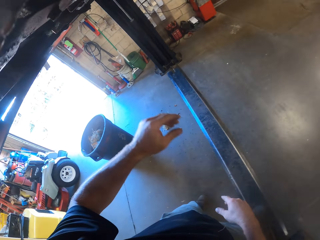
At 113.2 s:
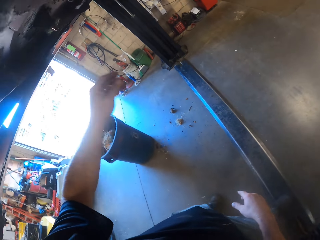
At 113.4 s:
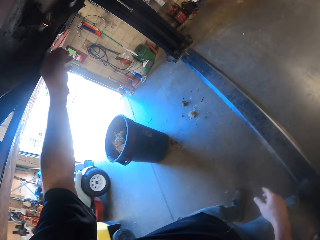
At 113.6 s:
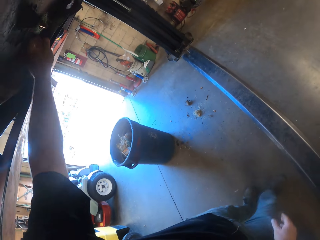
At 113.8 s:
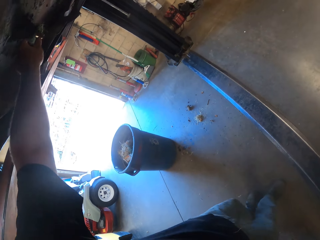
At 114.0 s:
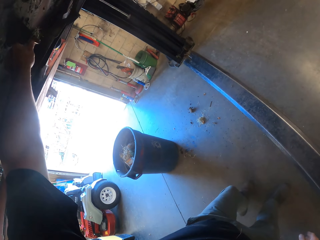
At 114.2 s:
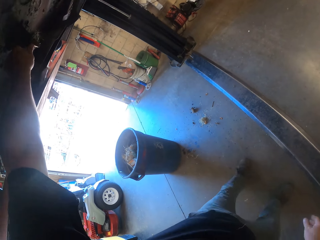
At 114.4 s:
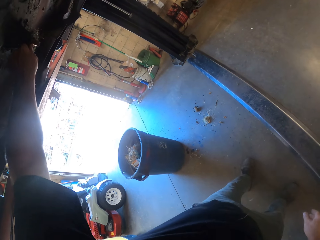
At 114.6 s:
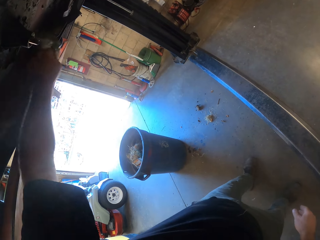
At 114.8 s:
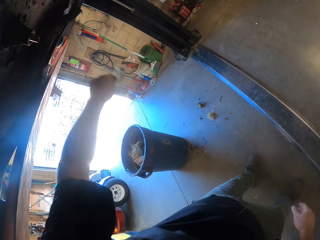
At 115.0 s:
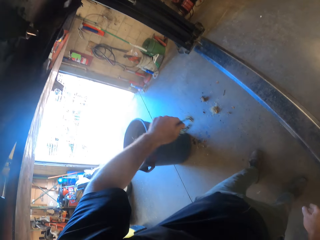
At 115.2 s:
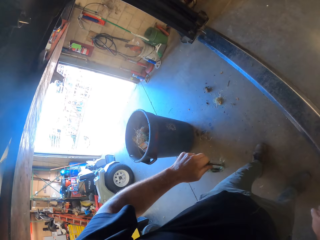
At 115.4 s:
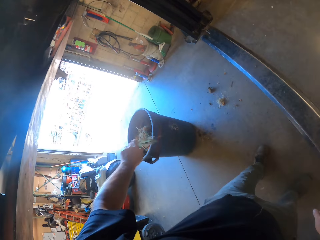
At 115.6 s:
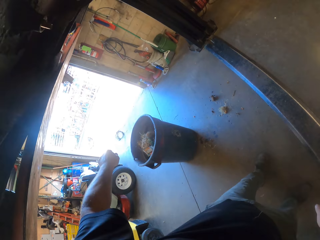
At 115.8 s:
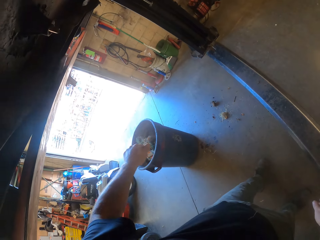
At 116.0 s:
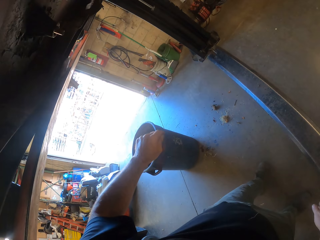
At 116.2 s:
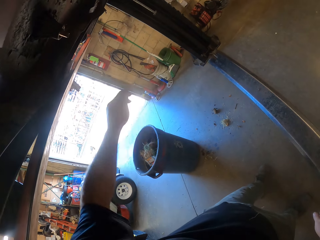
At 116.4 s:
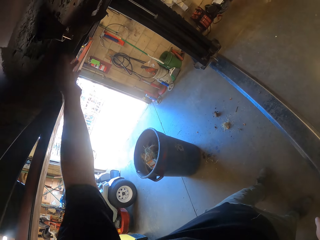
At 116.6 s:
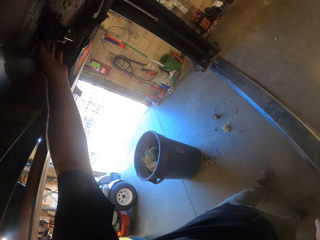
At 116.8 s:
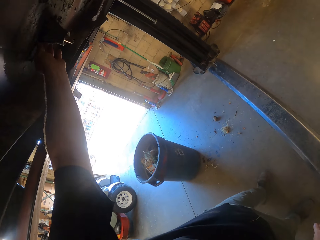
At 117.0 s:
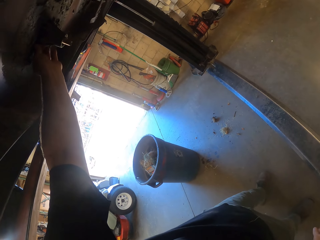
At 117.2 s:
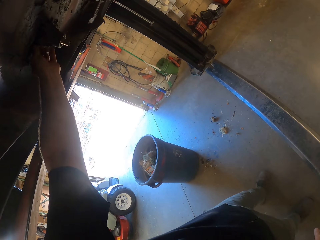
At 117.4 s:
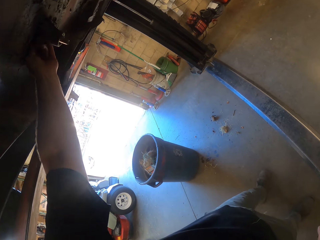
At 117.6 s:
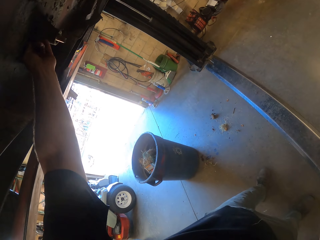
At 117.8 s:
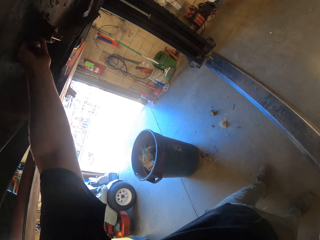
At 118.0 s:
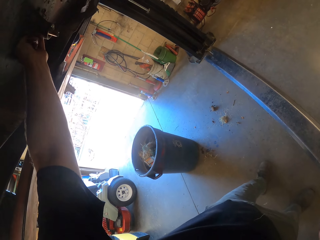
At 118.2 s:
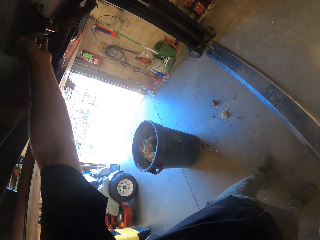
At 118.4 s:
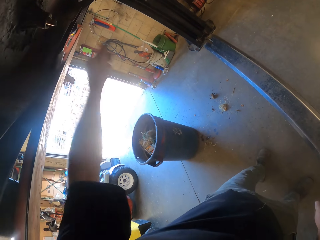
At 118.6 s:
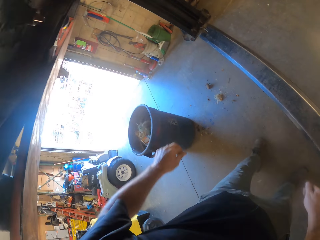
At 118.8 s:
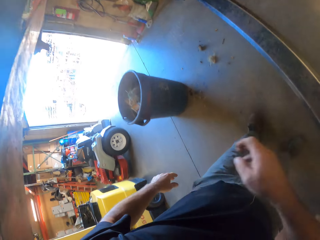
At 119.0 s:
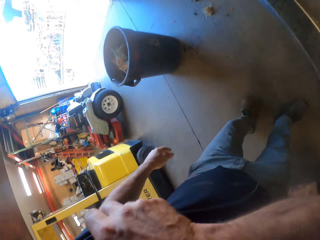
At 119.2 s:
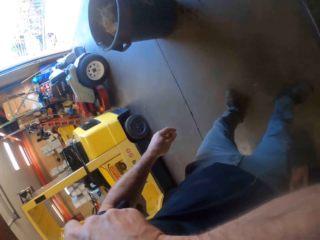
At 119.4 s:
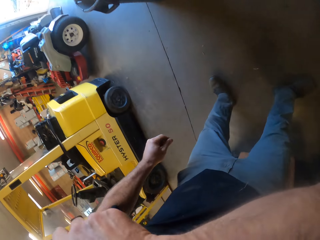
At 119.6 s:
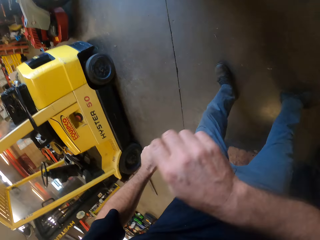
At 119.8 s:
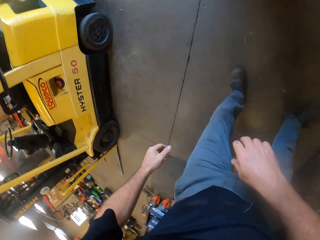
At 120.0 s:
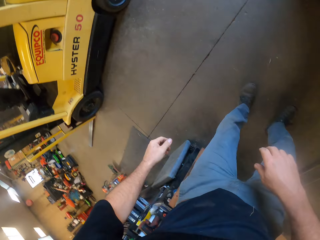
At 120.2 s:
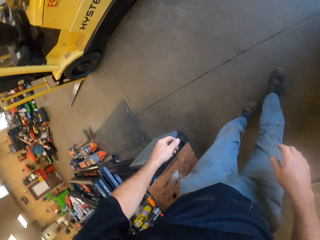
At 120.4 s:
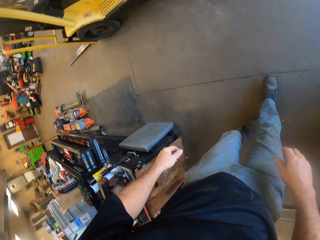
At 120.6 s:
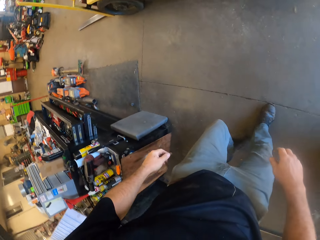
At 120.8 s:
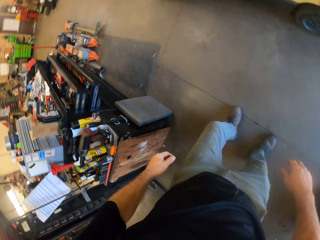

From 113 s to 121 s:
The camera wearer removes a worn out rubber or metal piece under the vehicle with his left hand. He throws the worn out rubber into a plastic container on the floor. He touches the engine part under the vehicle with his left hand. He moves the hand. He touches his face with his right hand. He steps forward.

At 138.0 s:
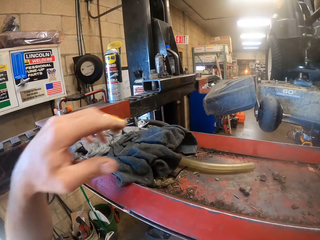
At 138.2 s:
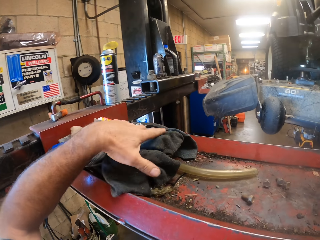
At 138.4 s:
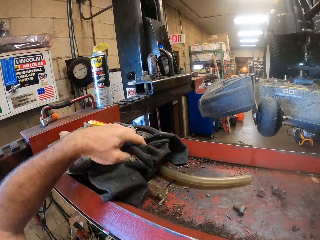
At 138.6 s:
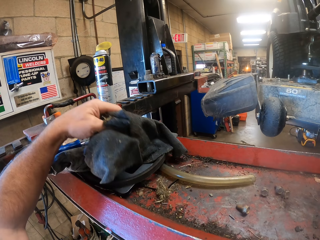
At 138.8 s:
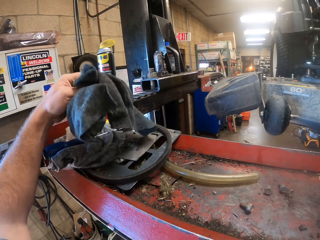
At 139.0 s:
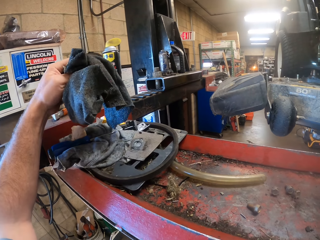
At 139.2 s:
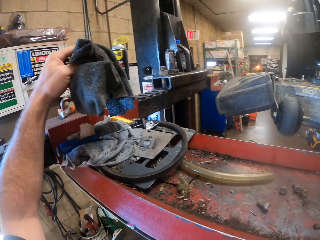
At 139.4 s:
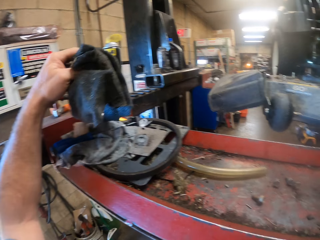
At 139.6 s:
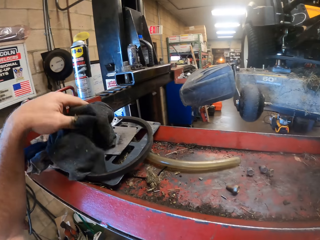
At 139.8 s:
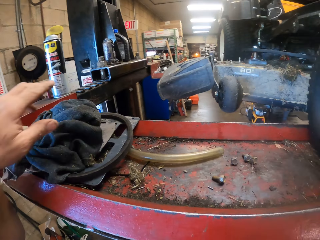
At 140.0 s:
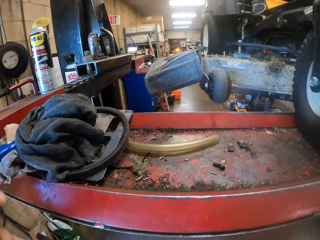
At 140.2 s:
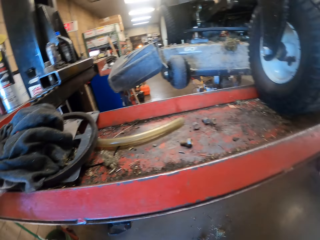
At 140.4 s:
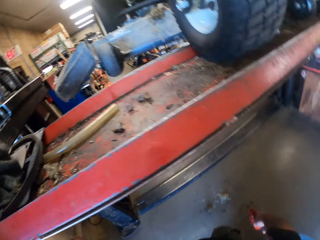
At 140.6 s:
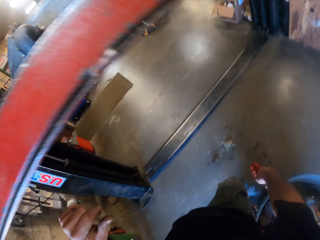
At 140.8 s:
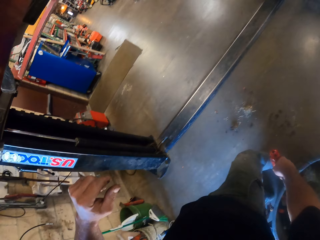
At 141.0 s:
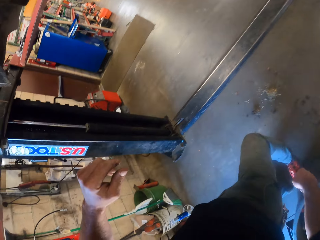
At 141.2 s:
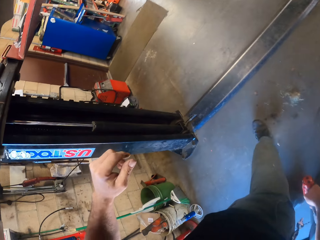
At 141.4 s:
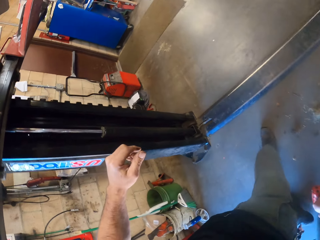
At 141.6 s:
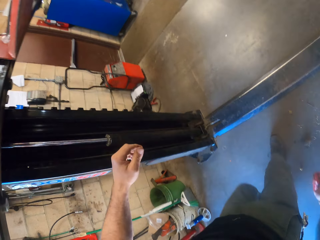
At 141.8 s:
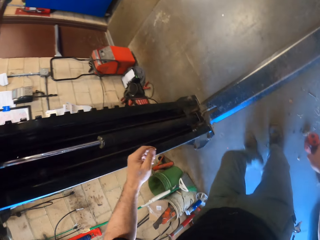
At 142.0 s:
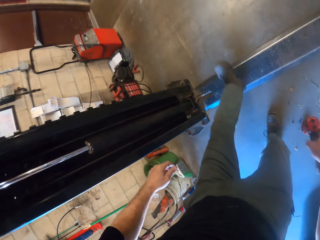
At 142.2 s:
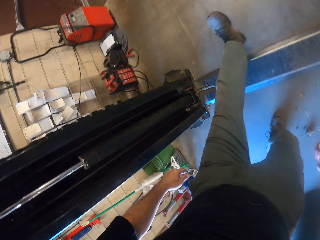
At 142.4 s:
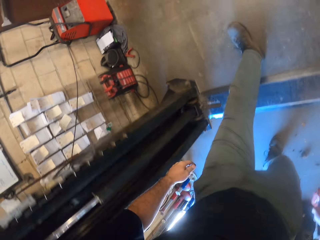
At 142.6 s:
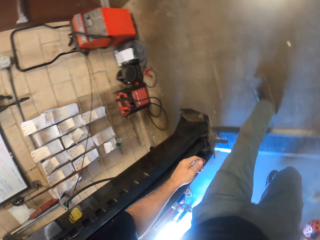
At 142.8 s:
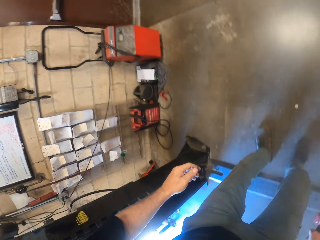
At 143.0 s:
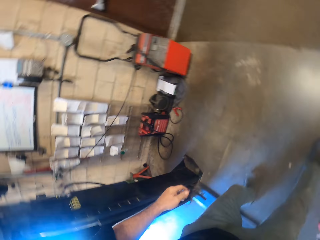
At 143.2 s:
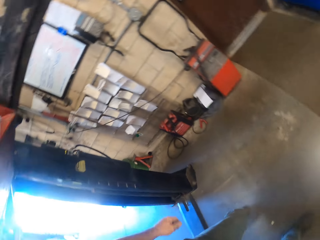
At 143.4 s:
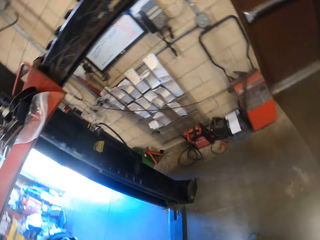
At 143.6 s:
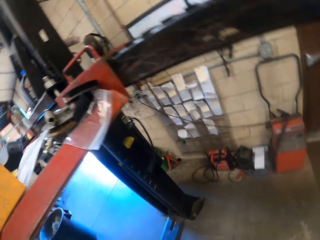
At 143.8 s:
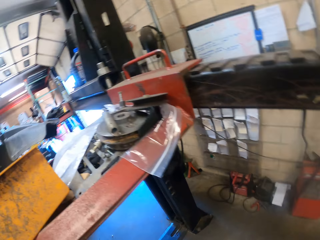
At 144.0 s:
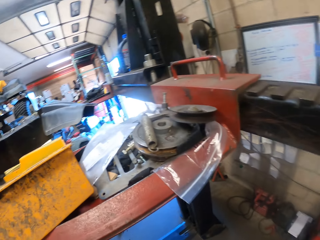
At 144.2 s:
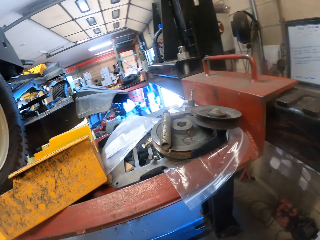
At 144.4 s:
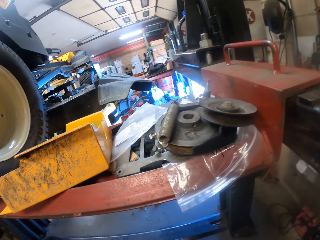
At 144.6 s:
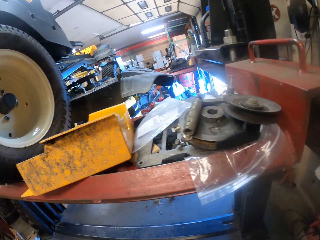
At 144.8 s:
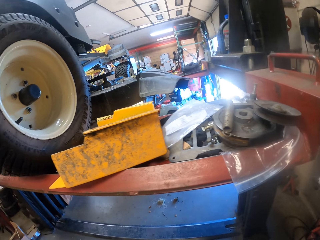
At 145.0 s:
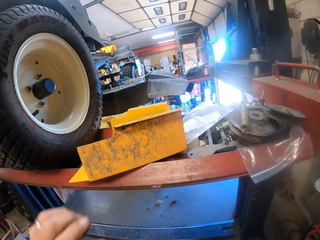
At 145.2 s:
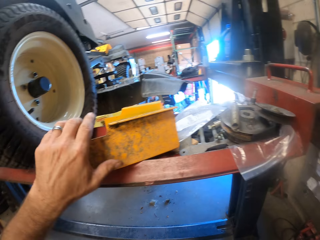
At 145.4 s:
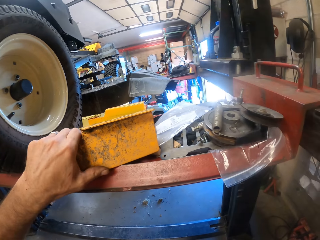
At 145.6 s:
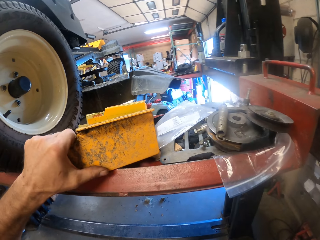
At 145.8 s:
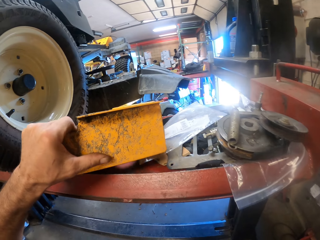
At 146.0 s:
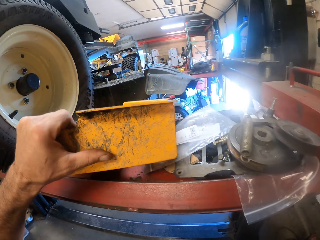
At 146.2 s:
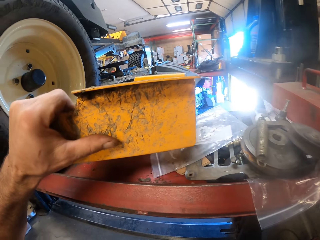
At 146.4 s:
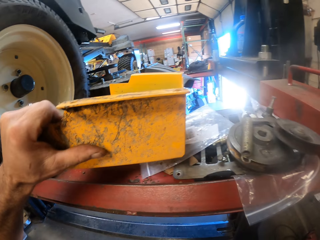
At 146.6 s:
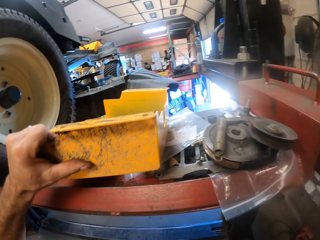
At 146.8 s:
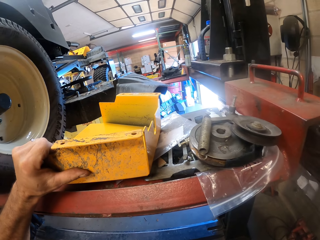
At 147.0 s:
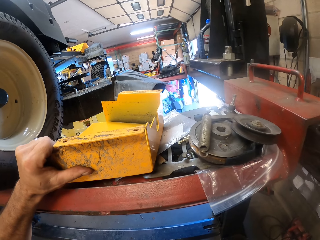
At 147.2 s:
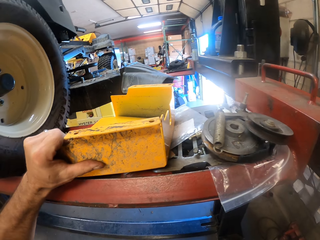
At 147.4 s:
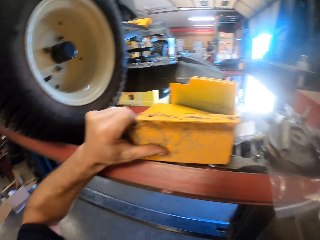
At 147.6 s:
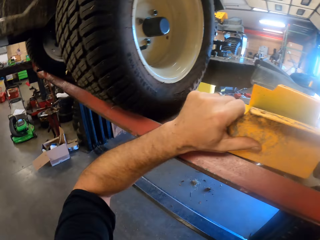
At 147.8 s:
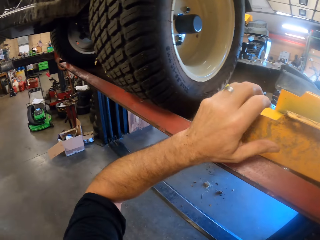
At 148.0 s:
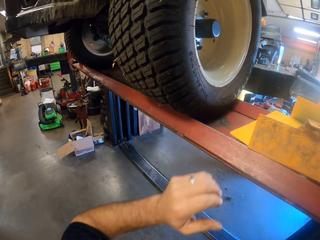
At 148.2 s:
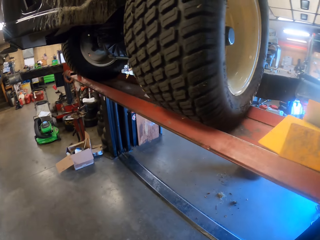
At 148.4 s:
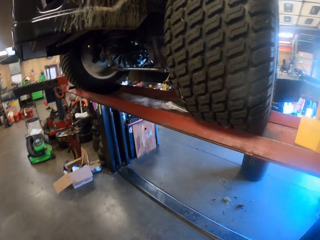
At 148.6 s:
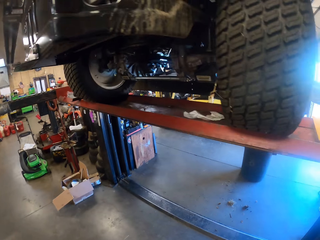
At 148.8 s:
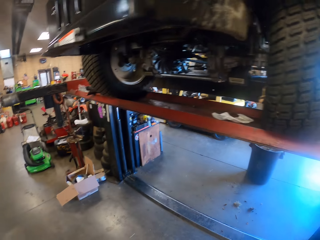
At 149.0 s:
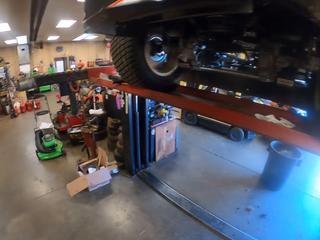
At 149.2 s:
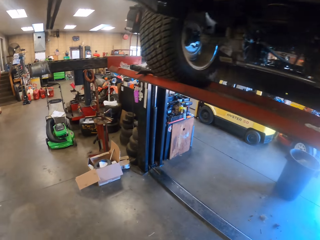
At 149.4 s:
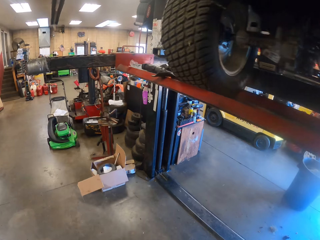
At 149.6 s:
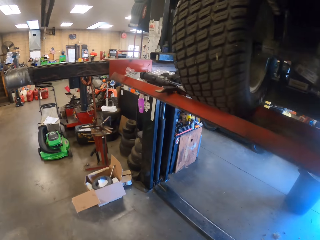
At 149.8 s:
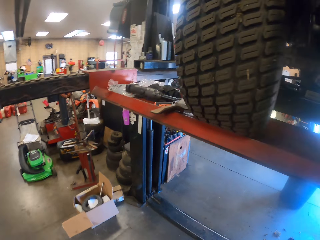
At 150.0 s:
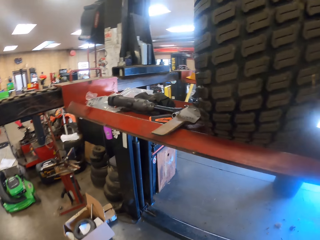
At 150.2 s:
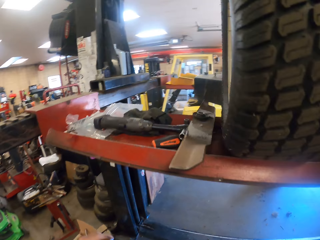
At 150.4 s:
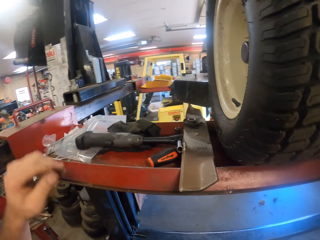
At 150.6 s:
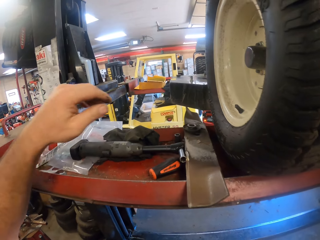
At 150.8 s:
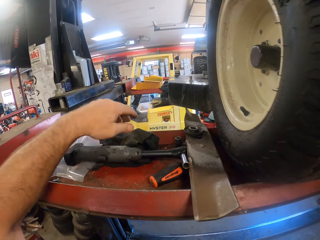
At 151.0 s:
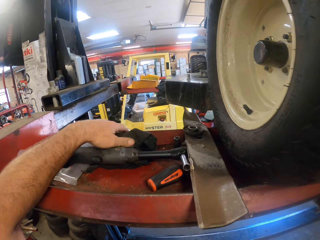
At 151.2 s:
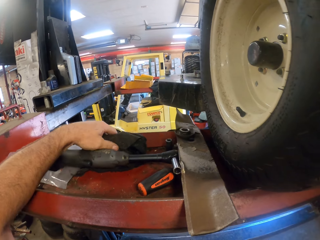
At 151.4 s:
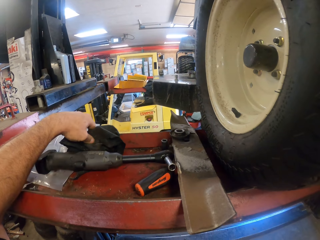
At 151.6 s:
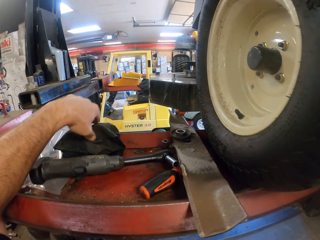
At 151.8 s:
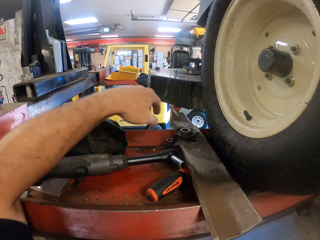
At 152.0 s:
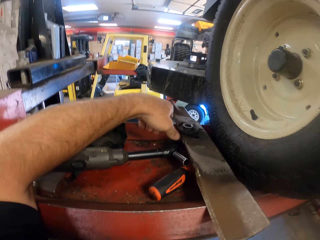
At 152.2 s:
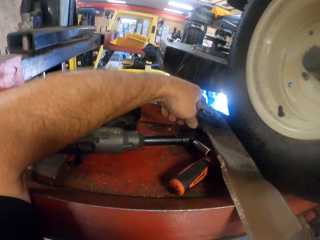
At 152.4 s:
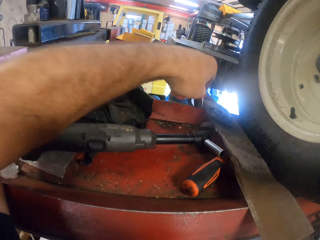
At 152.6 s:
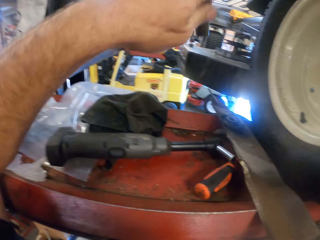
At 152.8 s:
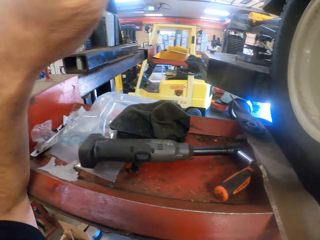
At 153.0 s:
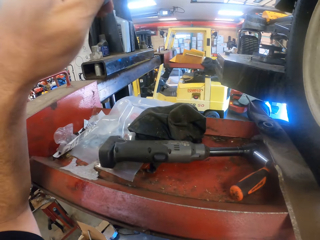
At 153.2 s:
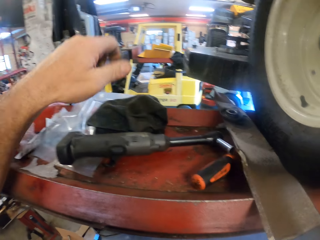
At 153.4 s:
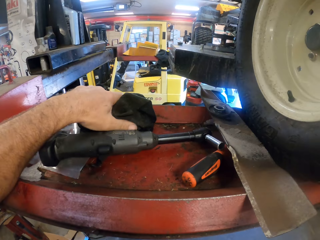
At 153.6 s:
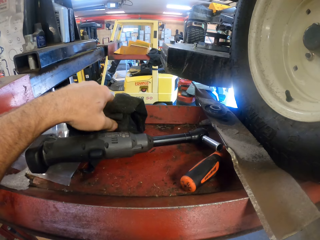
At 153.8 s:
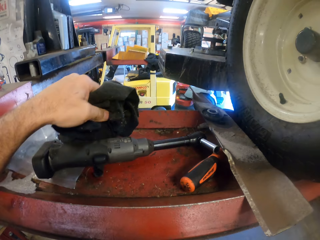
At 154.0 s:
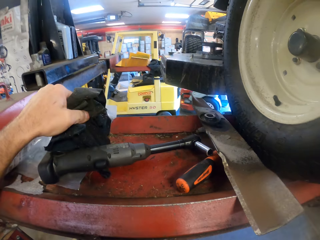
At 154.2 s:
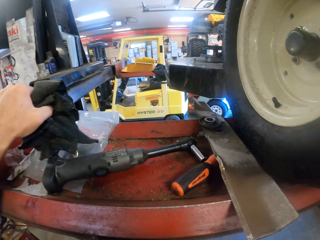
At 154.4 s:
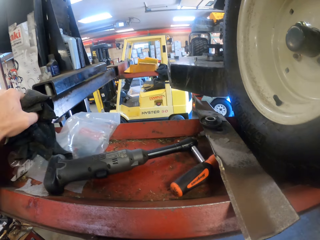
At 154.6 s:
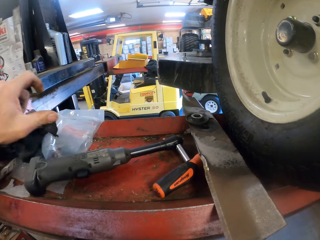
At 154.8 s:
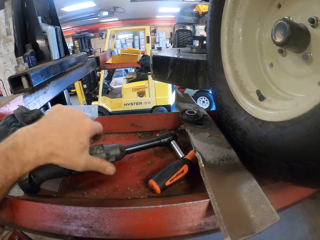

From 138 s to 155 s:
The camera wearer picks up a cloth from the rail of the car lifter with his left hand. He drops the cloth in his left hand on the rail of the car lifter. He bends. He walks towards the other part of the car lifter. He looks around. He picks up the vehicle part from the rail of the car lifter with his left hand. He drops the vehicle part in his left hand on the rail of the car lifter. He steps forward. He adjusts the cloth on the rail of the car lifter with his left hand. He picks up a bolt extractor from the rail of the car lifter with his left hand. He moves the cloth. He picks up the cloth from the rail of the car lifter with his left hand.
